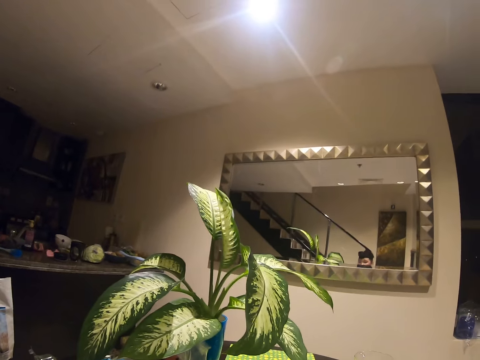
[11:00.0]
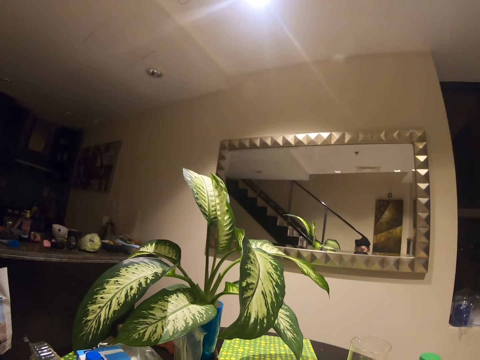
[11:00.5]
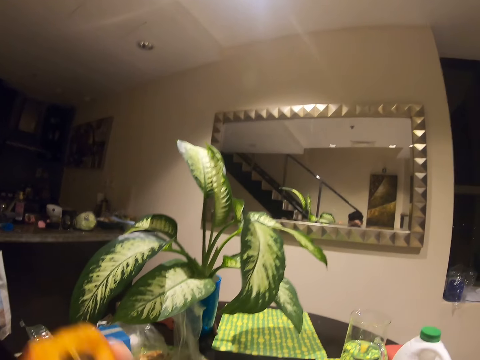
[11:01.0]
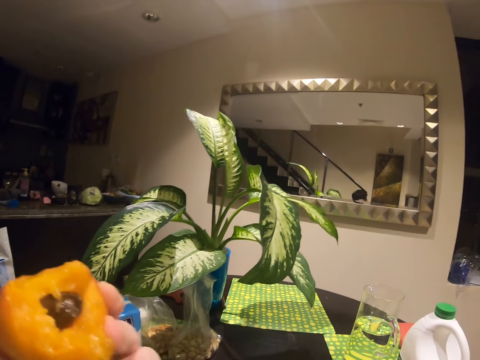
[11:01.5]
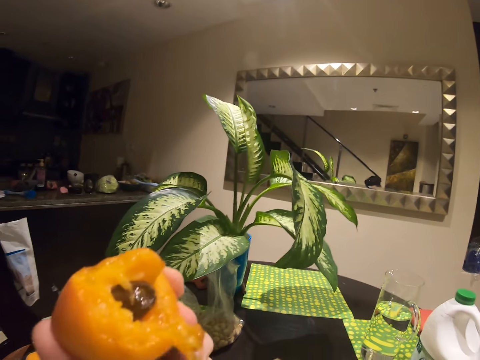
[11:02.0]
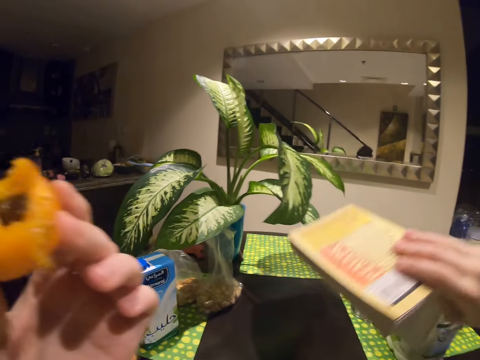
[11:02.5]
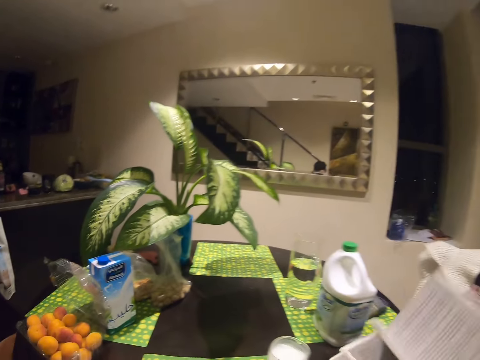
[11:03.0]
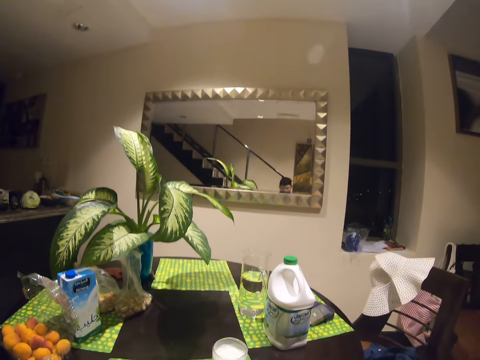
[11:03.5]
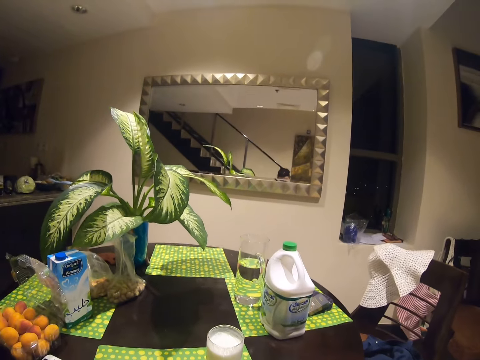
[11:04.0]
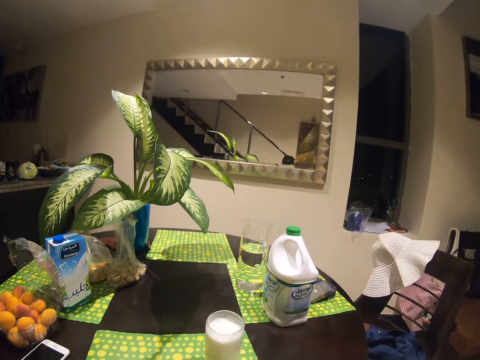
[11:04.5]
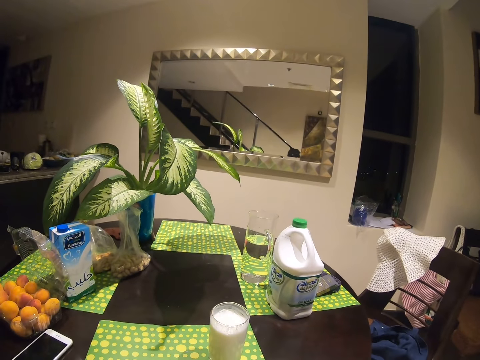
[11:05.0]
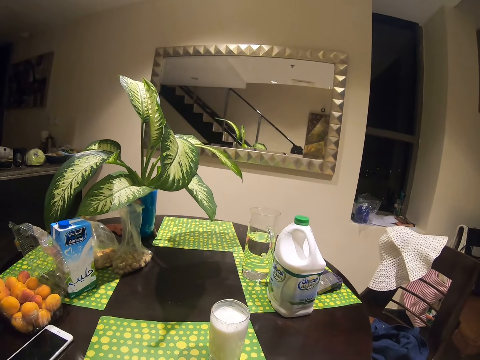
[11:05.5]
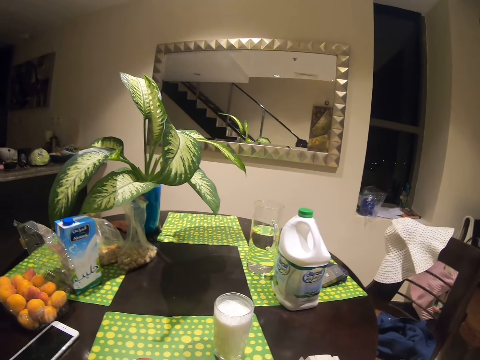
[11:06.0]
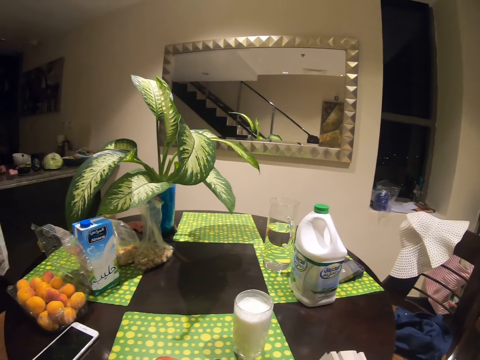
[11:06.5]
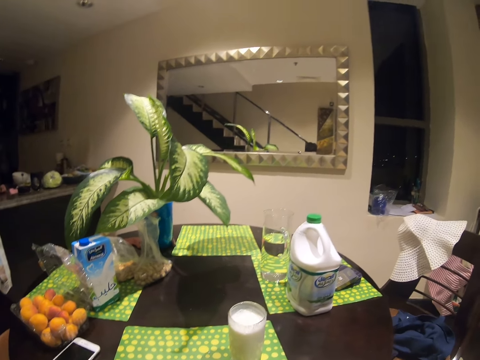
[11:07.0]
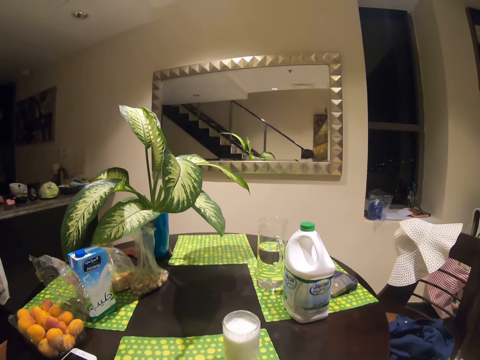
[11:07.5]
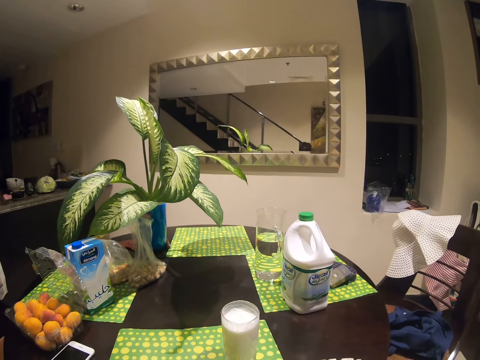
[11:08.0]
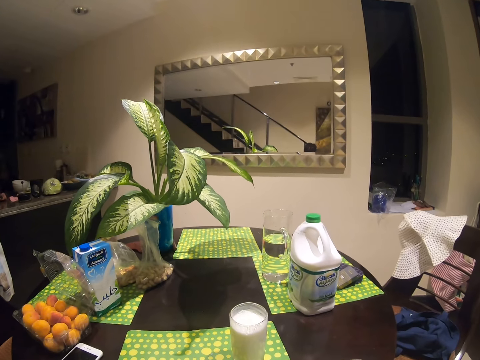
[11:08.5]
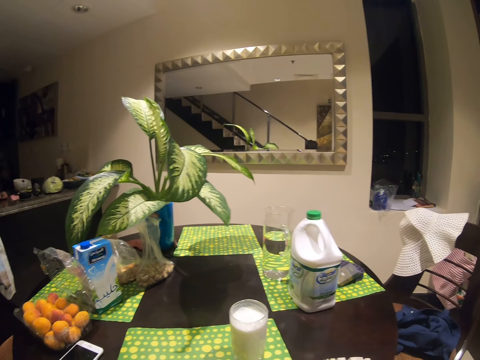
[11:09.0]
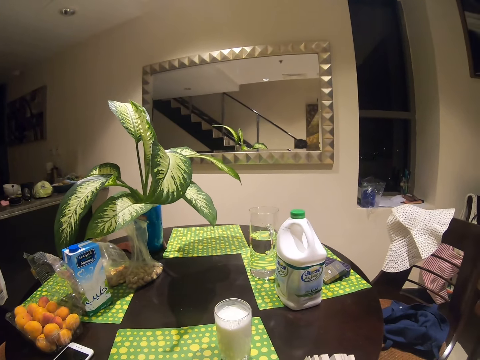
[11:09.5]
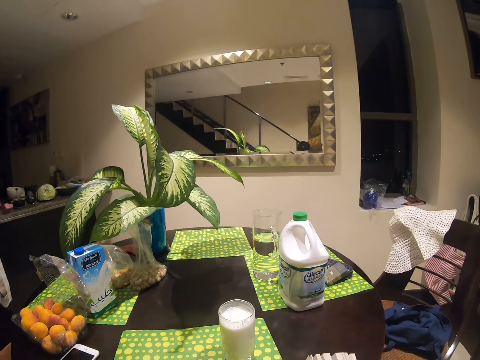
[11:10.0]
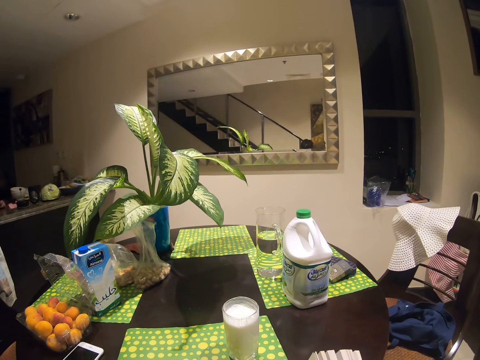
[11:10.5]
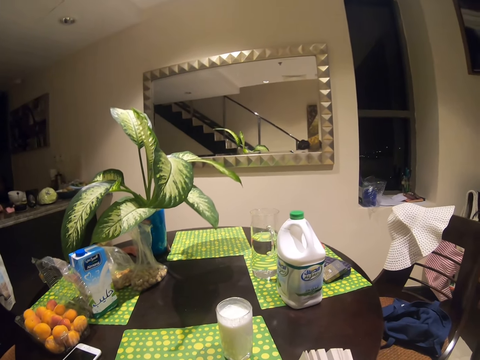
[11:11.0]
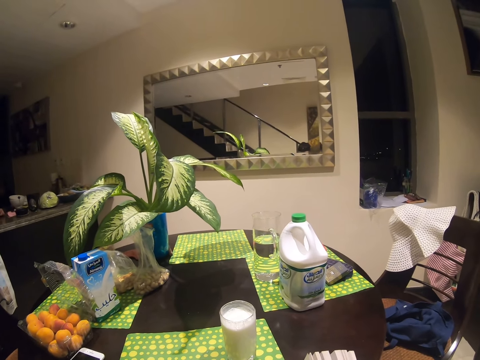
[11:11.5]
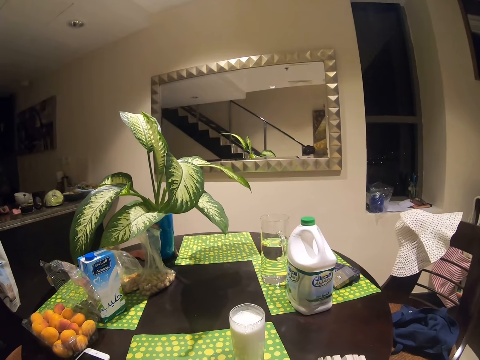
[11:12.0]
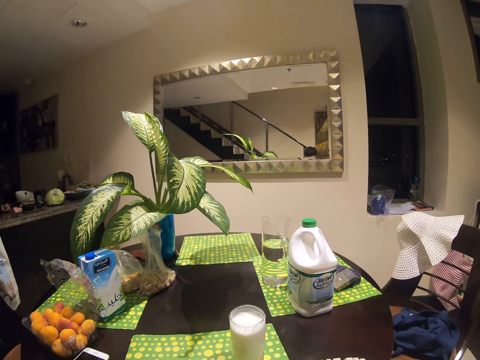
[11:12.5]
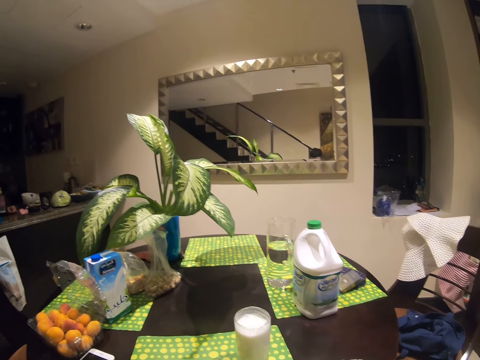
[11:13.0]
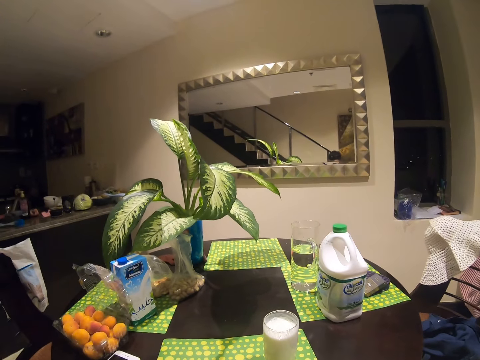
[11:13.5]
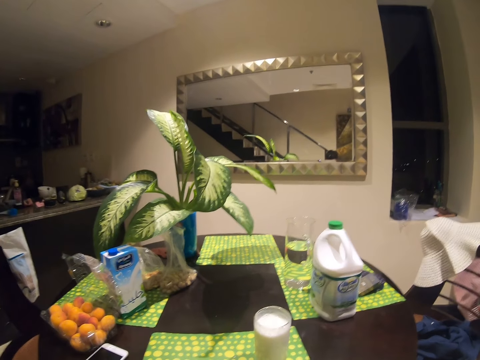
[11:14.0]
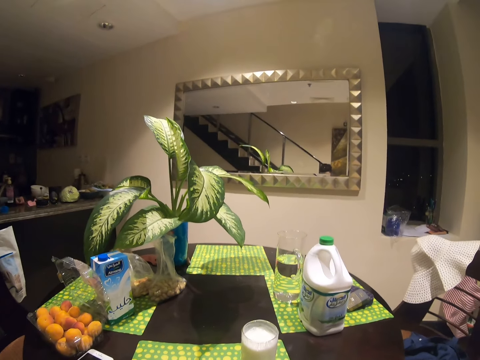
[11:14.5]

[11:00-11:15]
The camera wearer picks a book. They eat the fruit. They read.

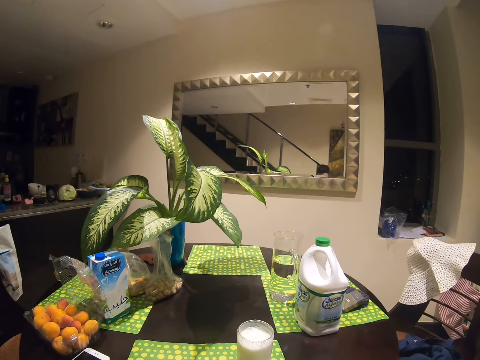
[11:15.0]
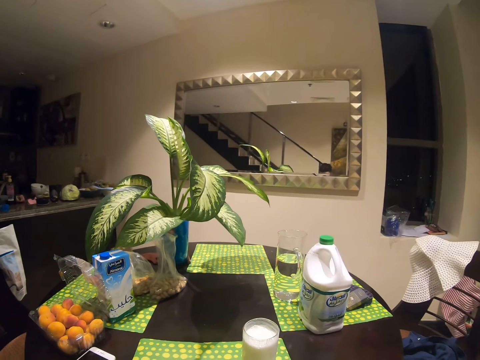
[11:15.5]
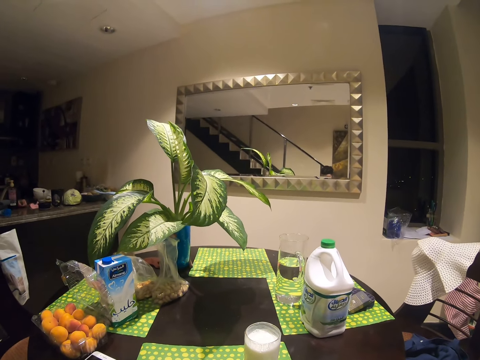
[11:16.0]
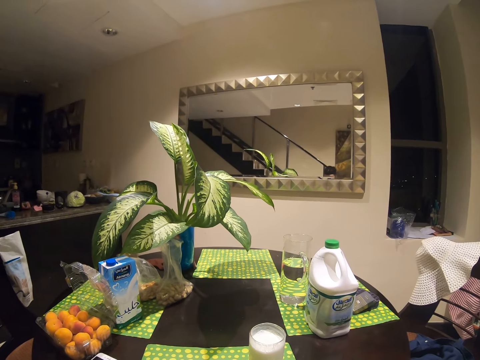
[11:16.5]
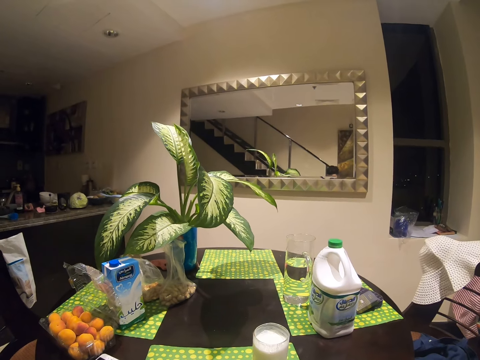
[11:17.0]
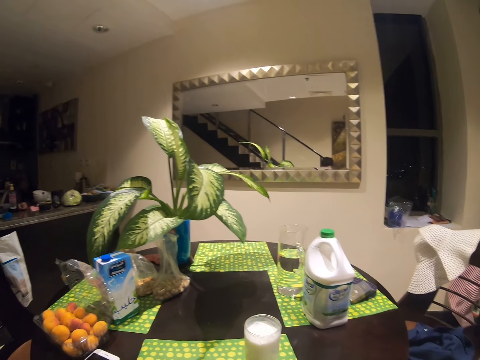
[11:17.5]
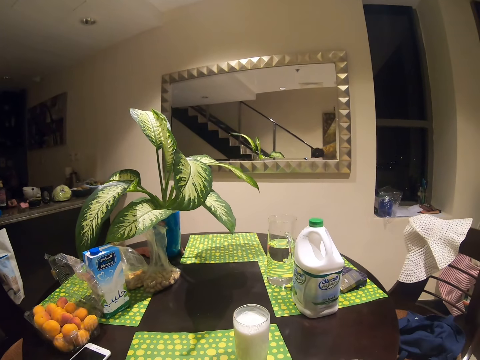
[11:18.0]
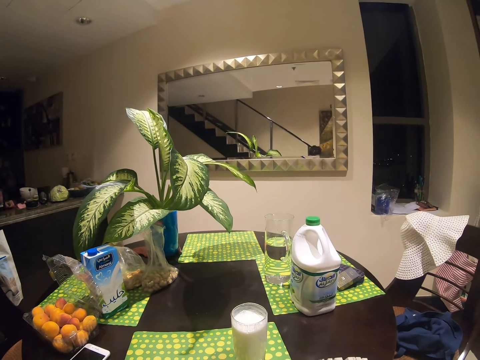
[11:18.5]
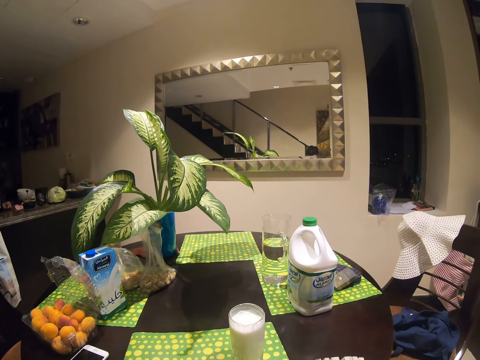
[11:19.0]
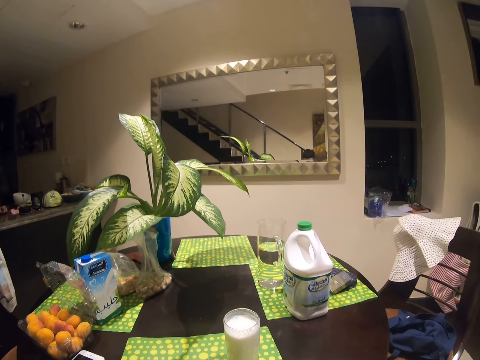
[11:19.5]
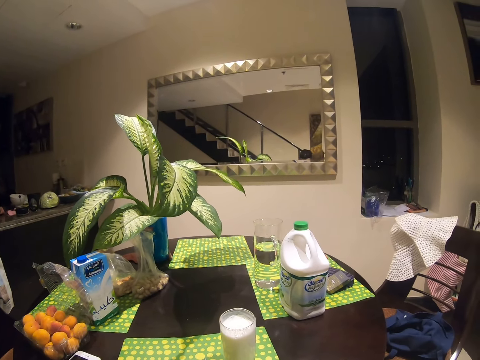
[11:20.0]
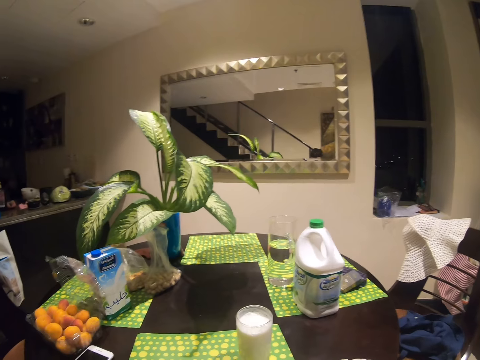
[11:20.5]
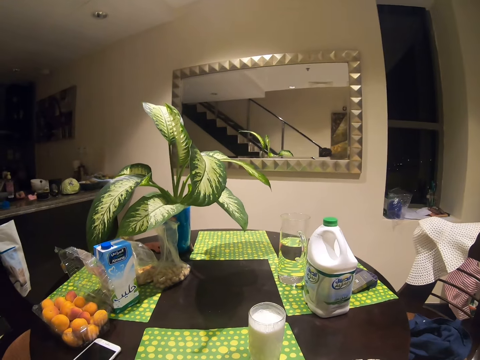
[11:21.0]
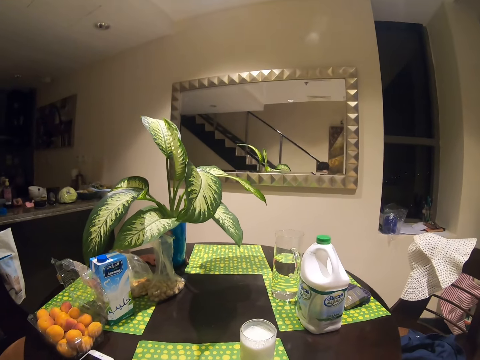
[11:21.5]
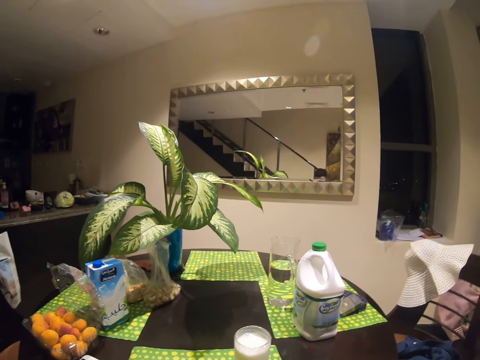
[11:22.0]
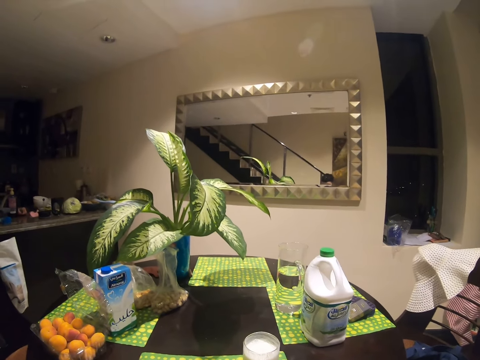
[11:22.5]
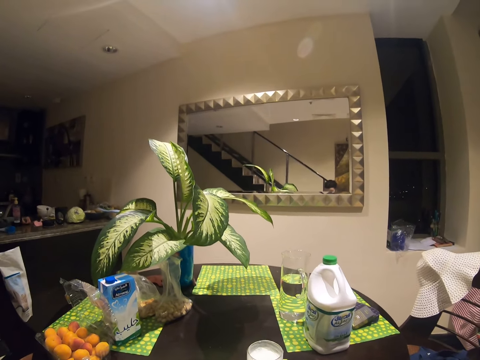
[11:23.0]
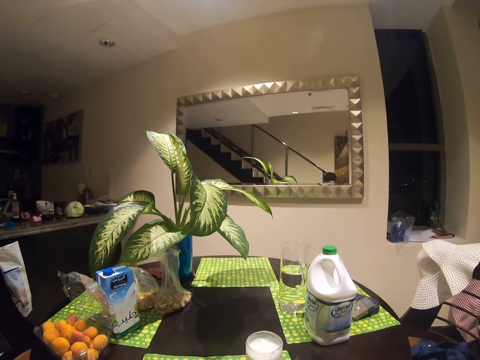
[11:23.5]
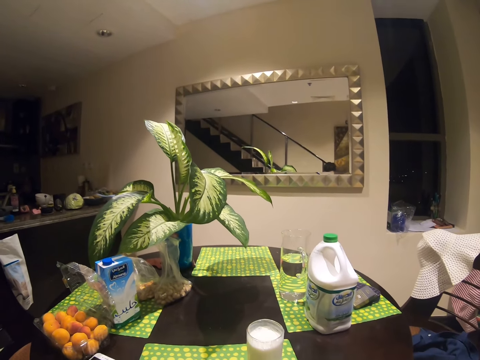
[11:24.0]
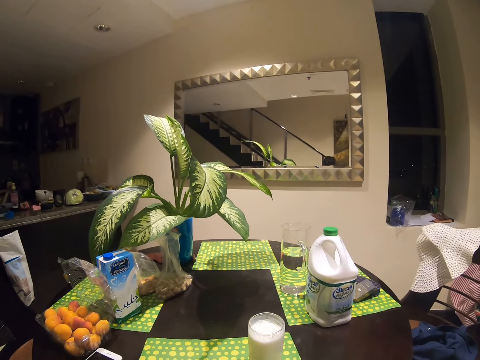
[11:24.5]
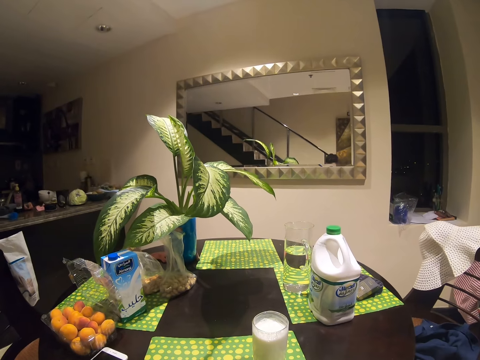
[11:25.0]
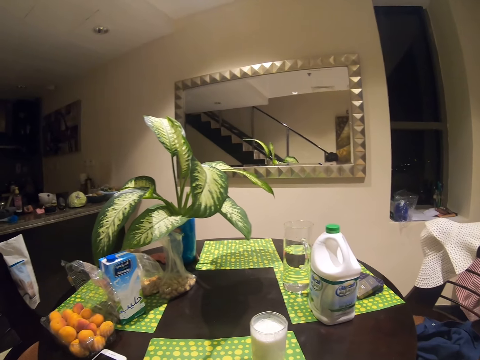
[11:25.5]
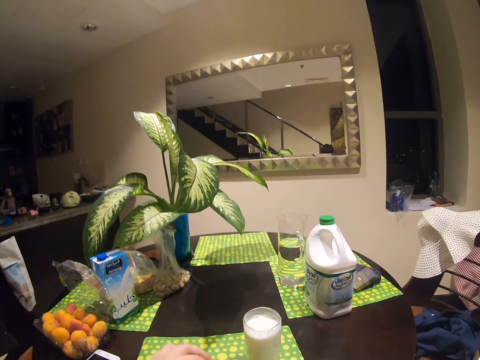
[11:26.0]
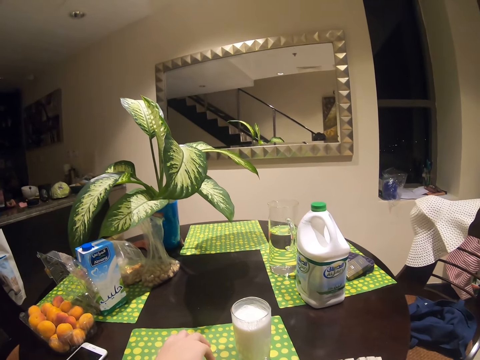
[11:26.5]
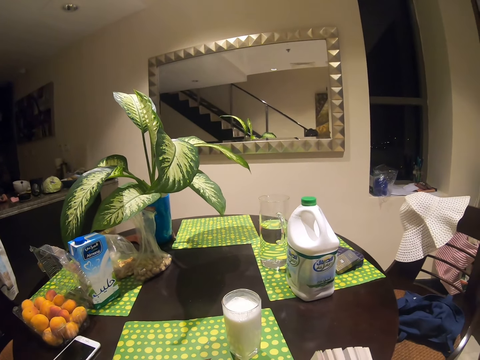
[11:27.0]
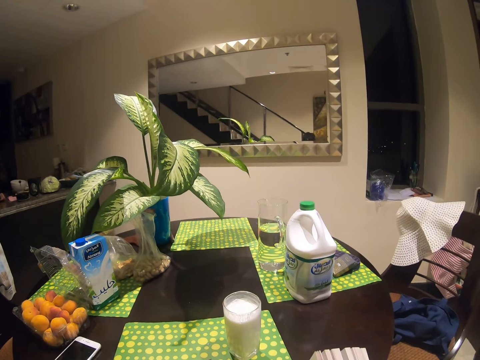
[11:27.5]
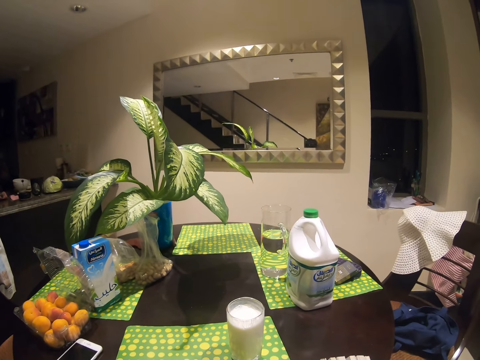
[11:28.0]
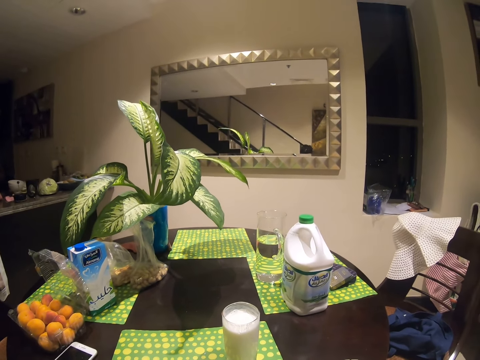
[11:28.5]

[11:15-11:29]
The camera wearer places the fruit seed on the table.
